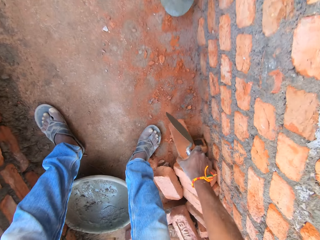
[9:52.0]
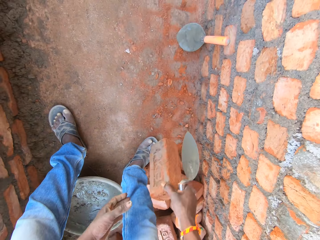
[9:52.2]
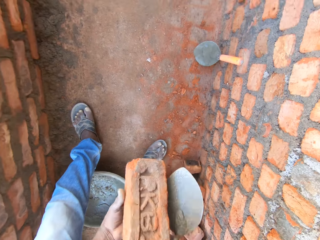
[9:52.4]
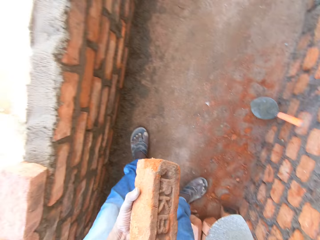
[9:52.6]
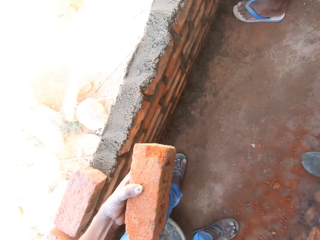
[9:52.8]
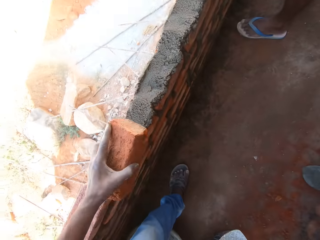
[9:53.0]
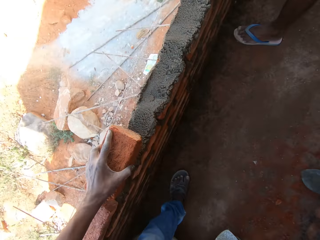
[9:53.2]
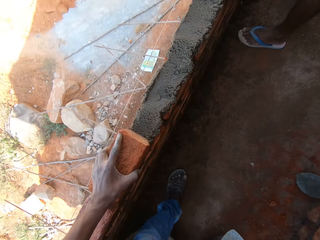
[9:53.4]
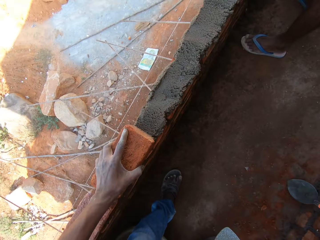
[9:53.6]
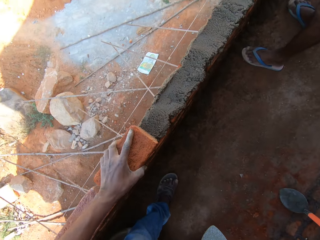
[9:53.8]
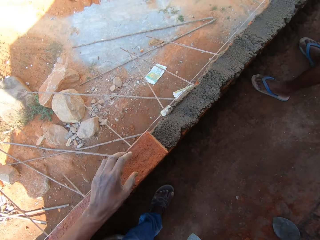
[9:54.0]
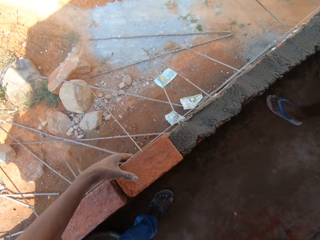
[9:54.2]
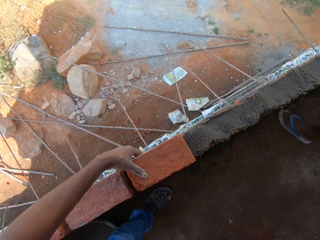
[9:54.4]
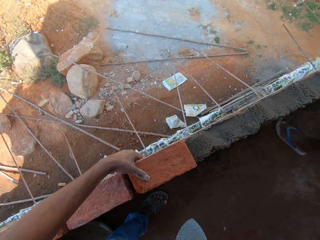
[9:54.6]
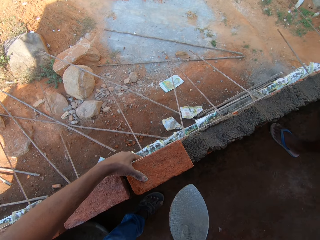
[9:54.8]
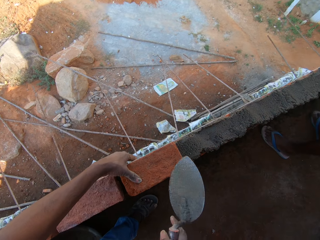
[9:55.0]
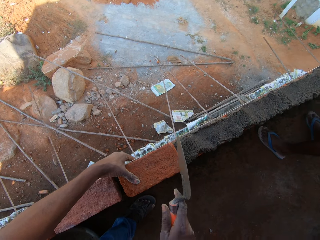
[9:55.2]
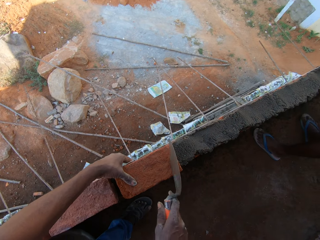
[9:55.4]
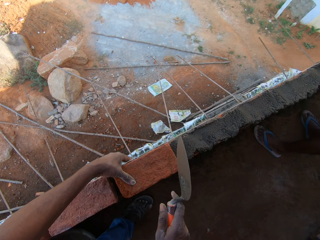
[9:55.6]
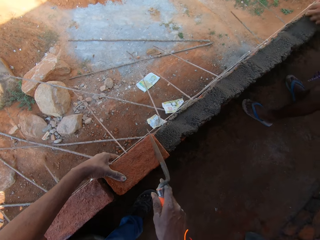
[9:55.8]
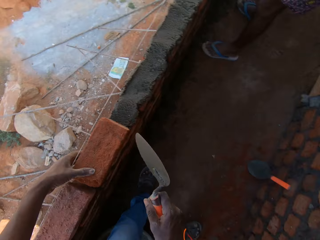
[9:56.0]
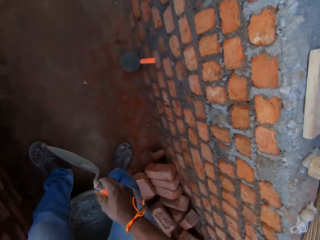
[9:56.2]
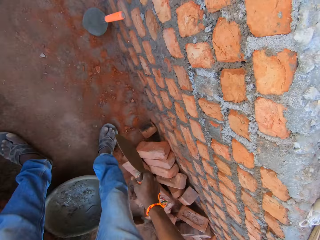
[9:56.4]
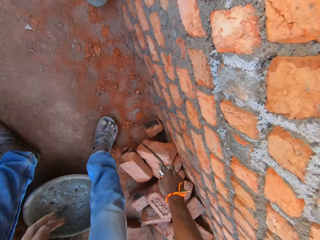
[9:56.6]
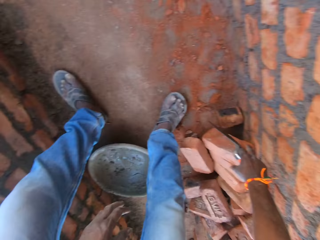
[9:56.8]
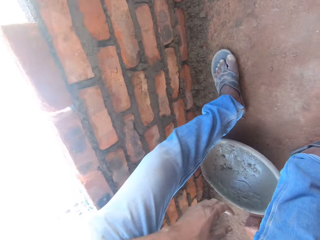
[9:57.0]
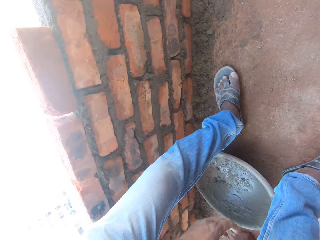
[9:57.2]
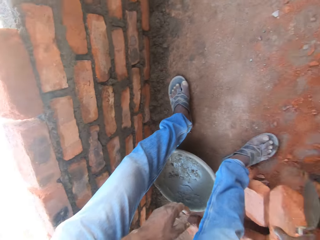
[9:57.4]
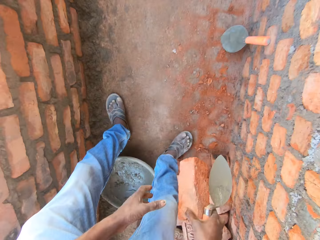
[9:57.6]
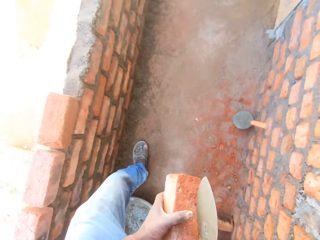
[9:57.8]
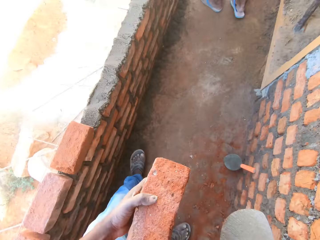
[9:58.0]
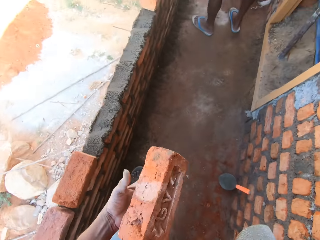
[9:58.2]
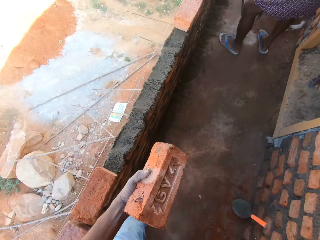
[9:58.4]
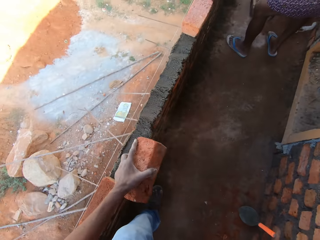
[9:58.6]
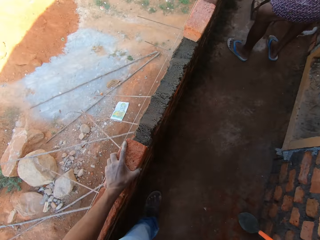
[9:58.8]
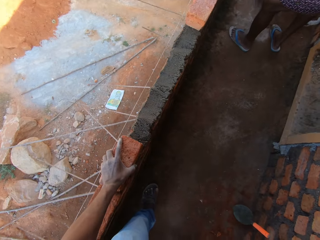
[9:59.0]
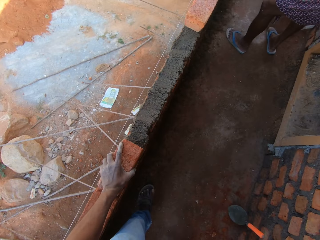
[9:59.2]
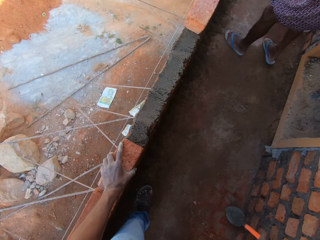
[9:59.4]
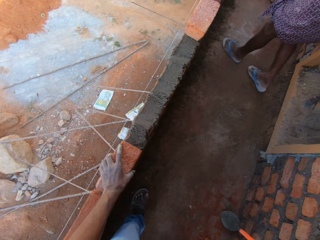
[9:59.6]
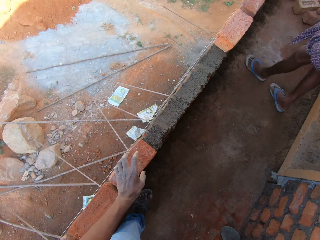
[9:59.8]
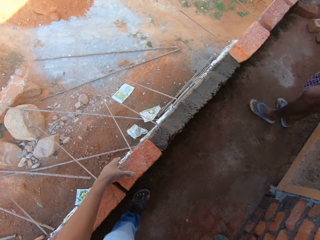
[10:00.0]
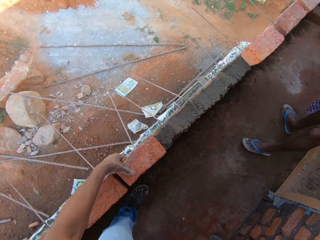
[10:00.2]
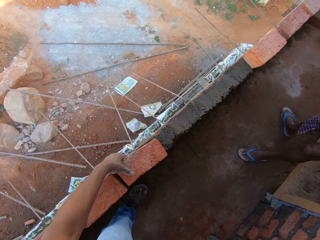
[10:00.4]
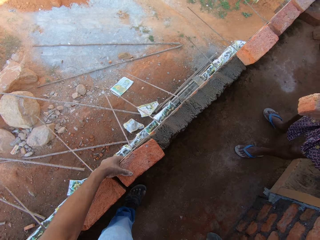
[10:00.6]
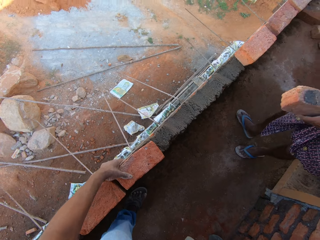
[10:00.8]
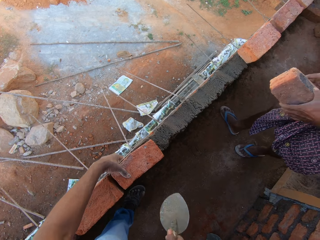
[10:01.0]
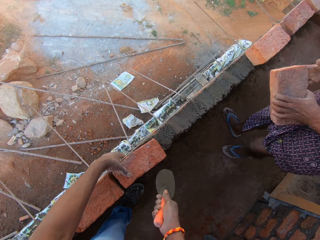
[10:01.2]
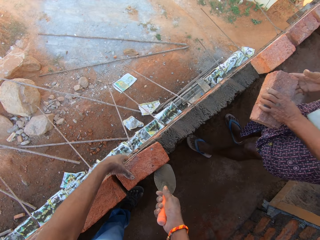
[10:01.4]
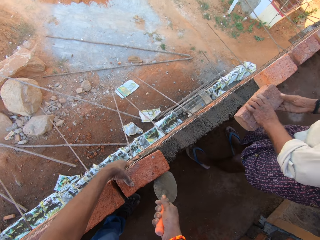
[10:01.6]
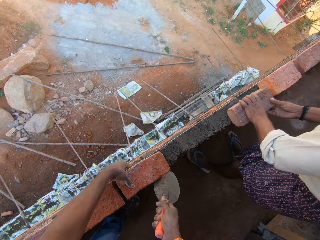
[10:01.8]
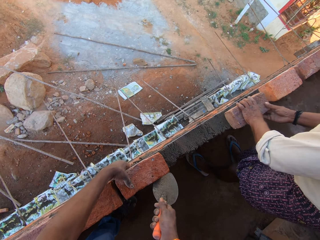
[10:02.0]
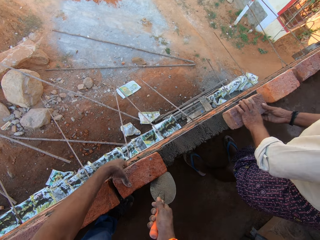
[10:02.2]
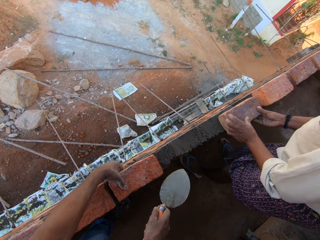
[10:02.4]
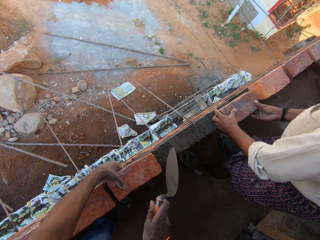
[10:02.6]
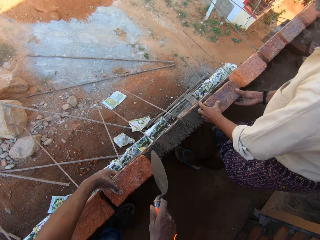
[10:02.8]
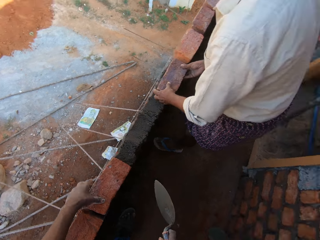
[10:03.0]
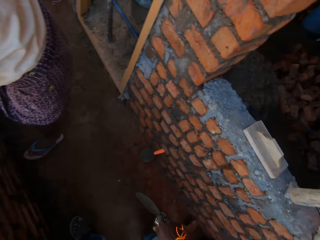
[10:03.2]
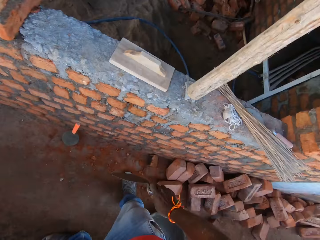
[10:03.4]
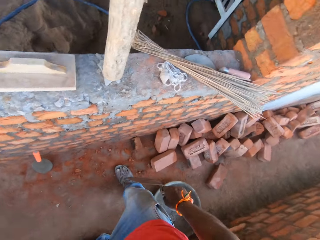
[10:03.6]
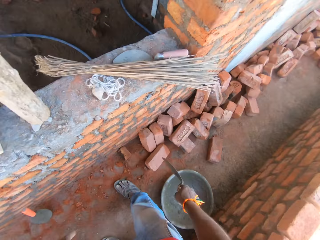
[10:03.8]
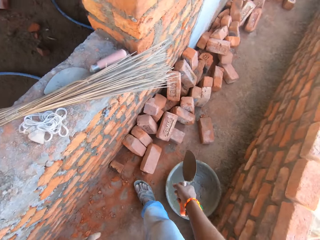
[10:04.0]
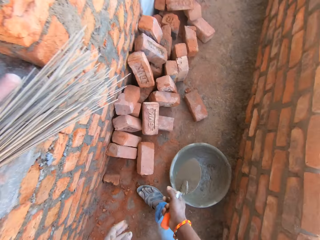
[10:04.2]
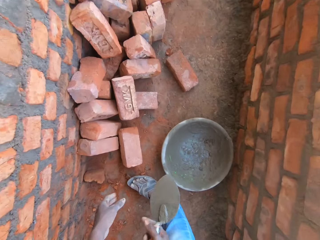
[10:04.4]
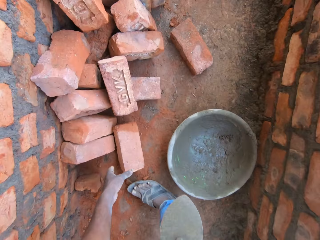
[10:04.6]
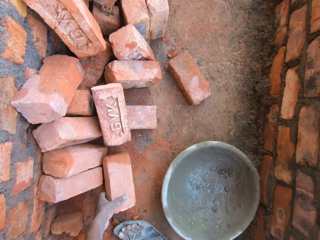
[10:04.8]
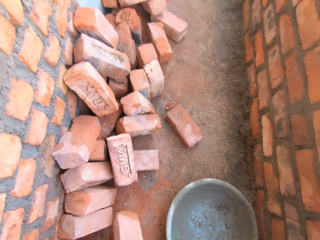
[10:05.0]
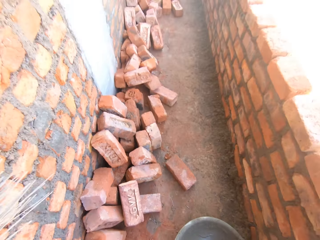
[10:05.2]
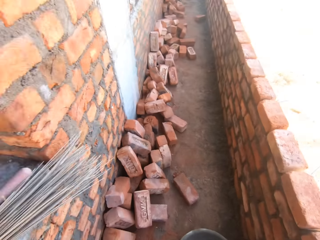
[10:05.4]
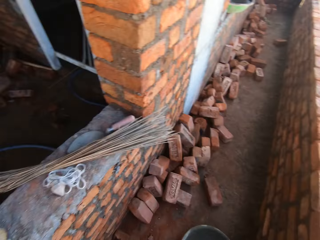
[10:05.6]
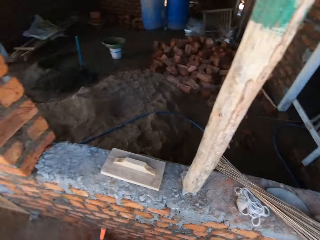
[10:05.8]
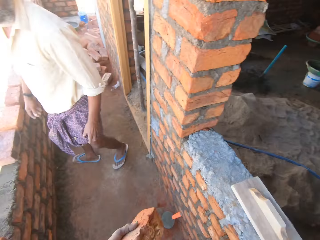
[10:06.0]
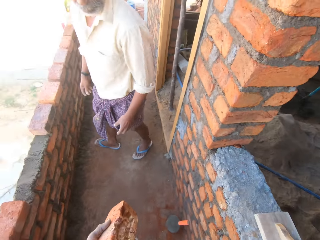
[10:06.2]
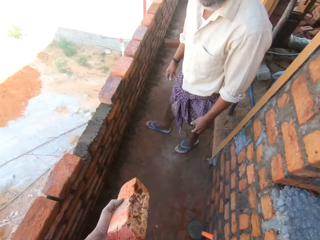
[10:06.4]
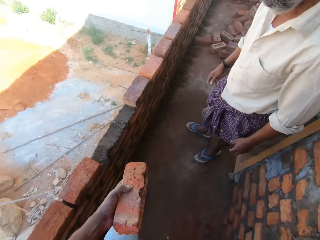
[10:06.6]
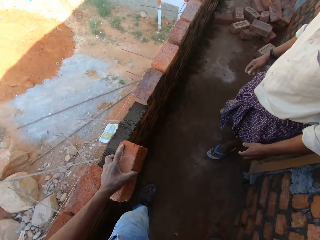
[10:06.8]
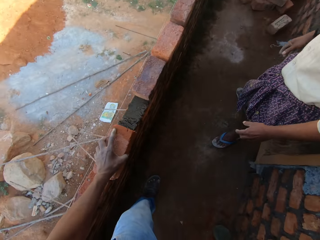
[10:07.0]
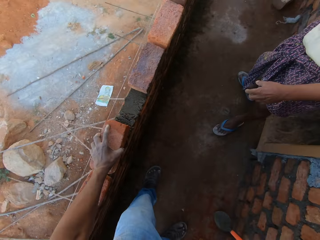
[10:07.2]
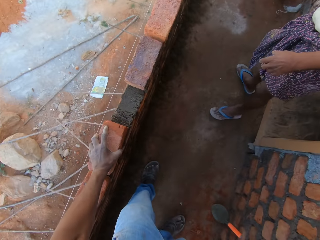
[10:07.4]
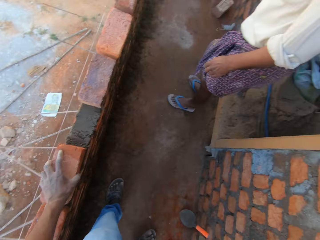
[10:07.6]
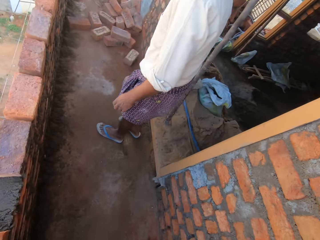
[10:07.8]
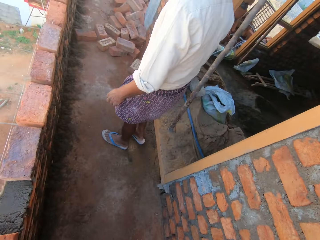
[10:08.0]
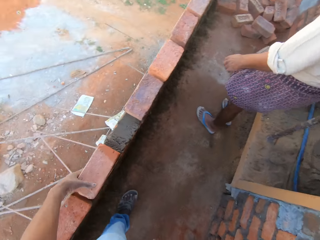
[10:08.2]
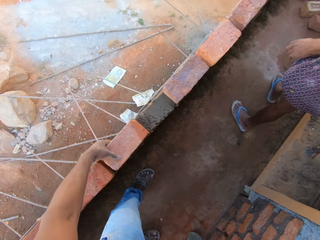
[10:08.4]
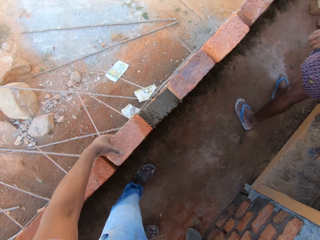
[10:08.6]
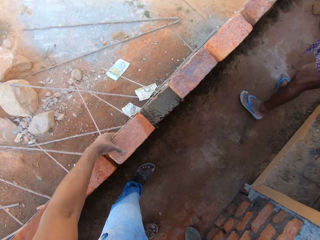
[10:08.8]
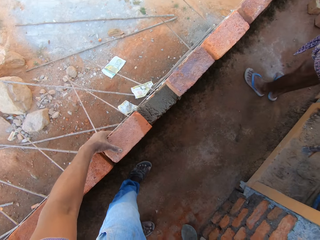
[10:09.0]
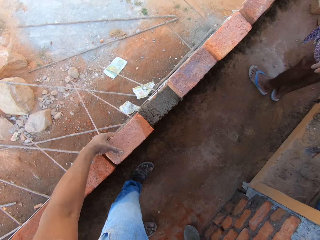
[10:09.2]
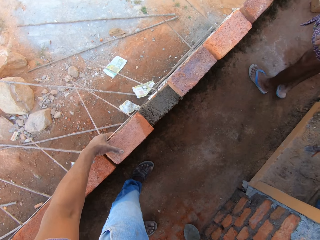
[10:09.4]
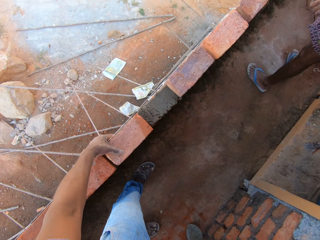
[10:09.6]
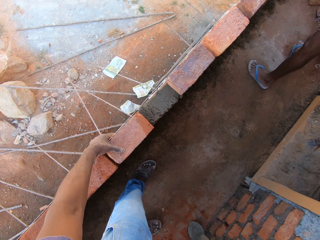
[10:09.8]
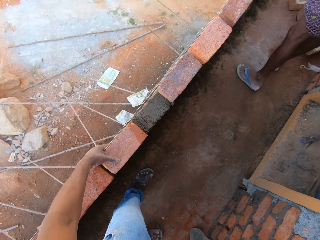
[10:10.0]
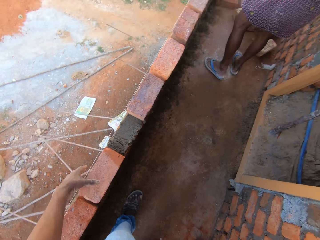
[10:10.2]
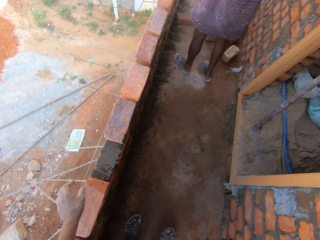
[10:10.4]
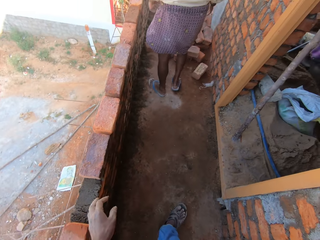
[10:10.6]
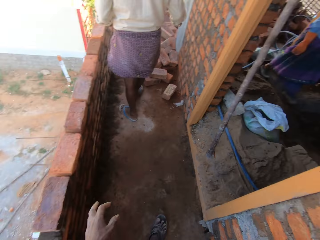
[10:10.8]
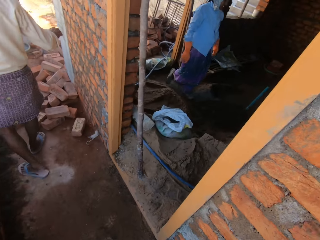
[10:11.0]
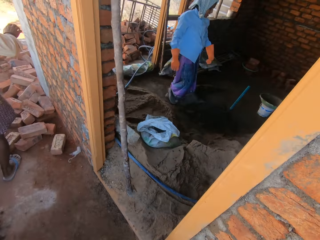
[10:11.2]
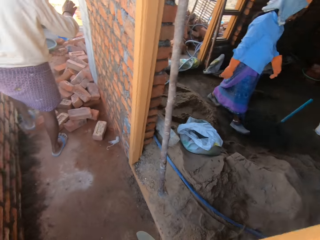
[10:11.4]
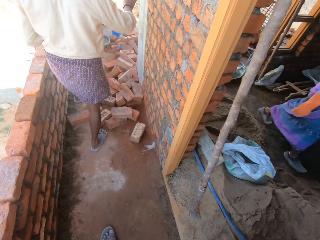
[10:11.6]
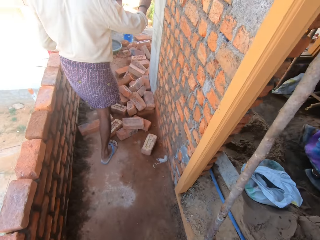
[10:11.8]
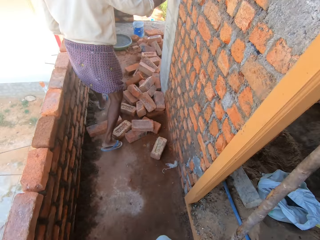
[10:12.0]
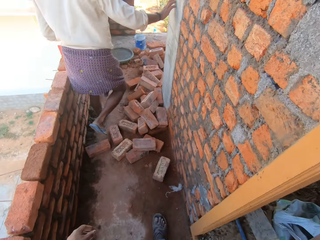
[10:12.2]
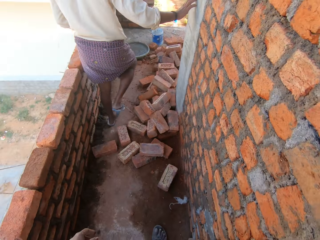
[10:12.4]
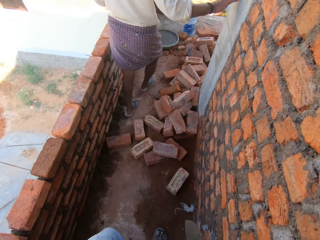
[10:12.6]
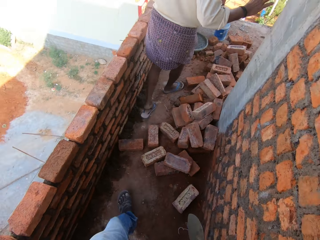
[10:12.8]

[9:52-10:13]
The camera wearer picks a brick from the floor with his right hand. He holds the brick with his left hand. He fixes the brick on the construction wall with his left hand. He hits the brick with the spoon with his right hand. He fixes the brick with a trowel. He picks a brick from the floor with his right hand. He holds the brick with his left hand. He fixes the brick on the construction wall with his left hand. A person fixes a brick on the wall. The camera wearer adjusts the brick with the spoon with his right hand. He hits the brick with the spoon with his right hand. He picks a brick from the floor with his left hand. He fixes the brick on the construction wall with his left hand.
